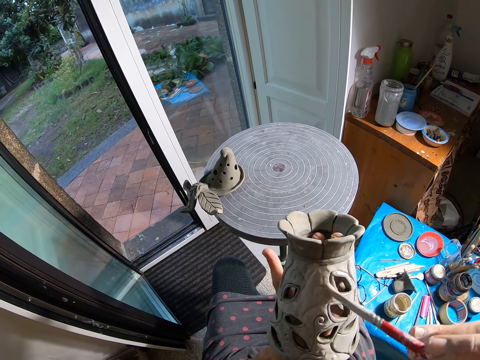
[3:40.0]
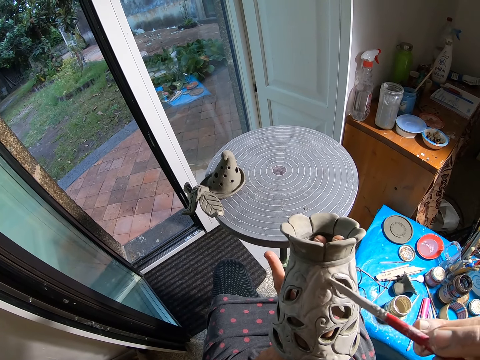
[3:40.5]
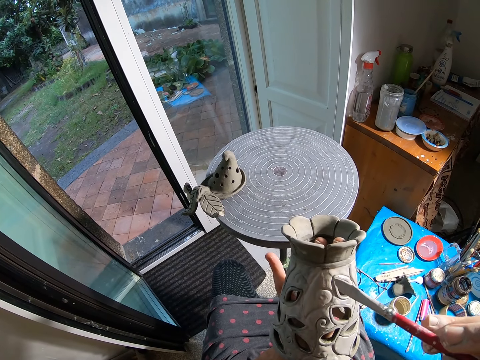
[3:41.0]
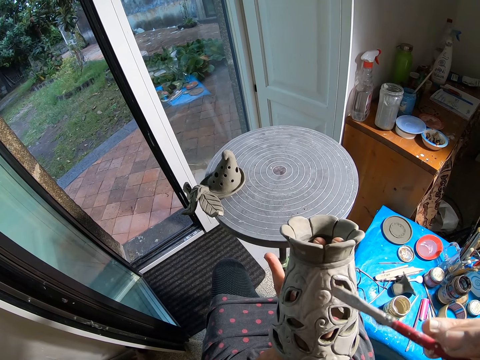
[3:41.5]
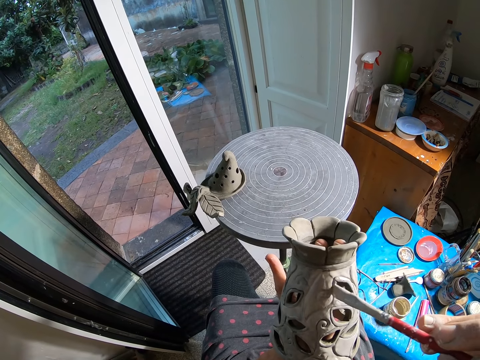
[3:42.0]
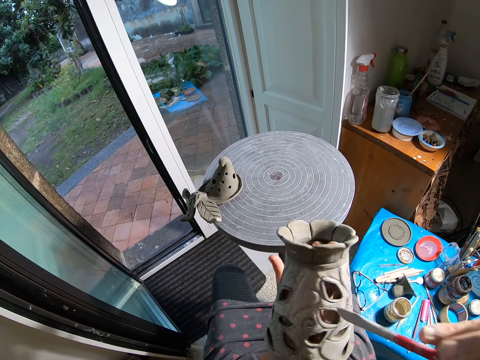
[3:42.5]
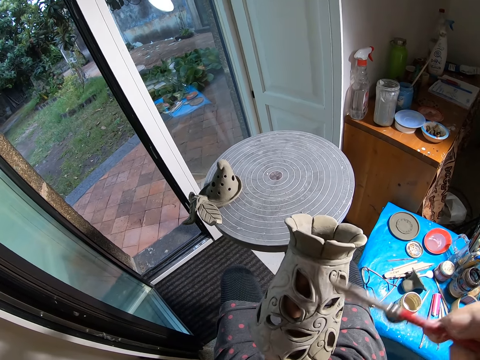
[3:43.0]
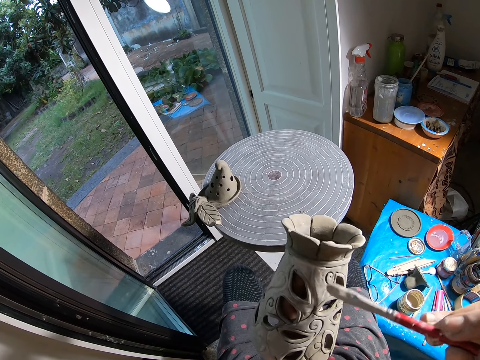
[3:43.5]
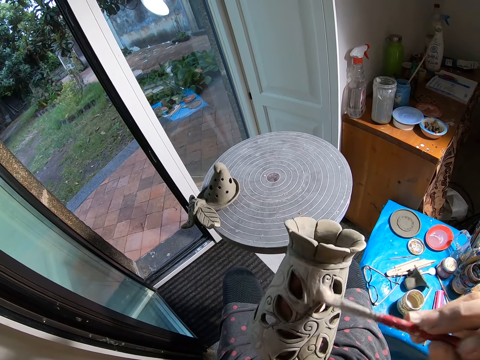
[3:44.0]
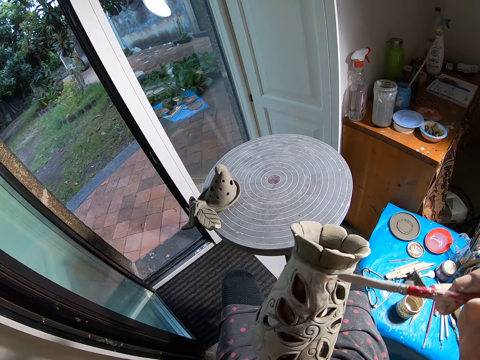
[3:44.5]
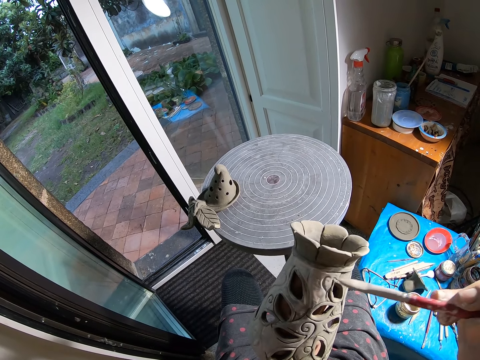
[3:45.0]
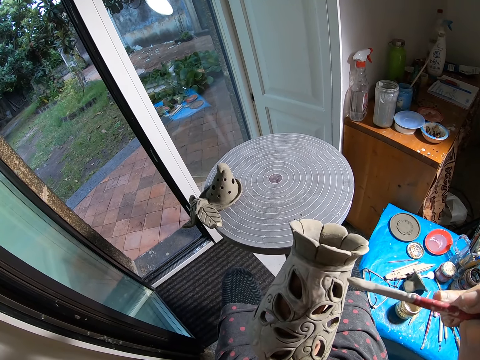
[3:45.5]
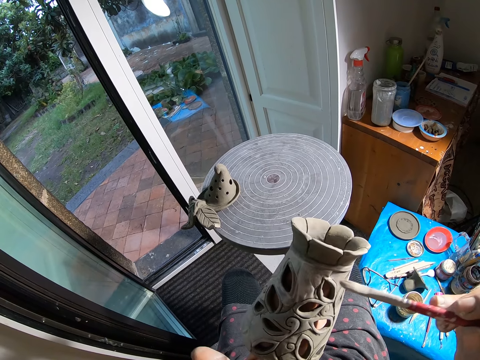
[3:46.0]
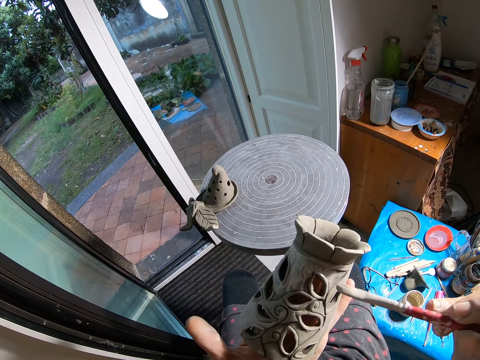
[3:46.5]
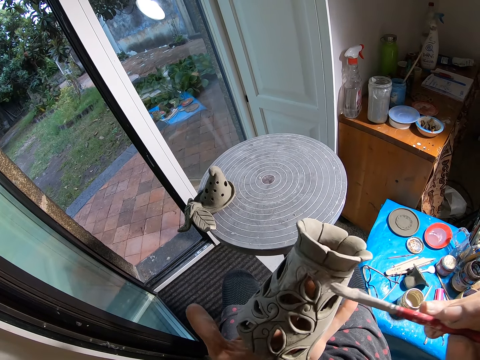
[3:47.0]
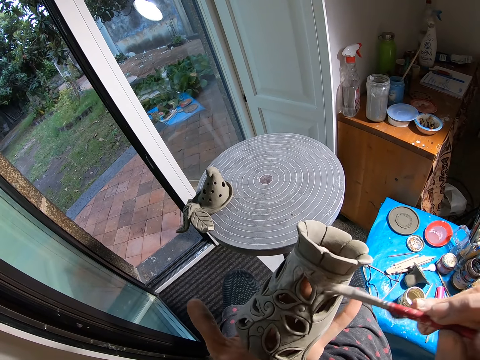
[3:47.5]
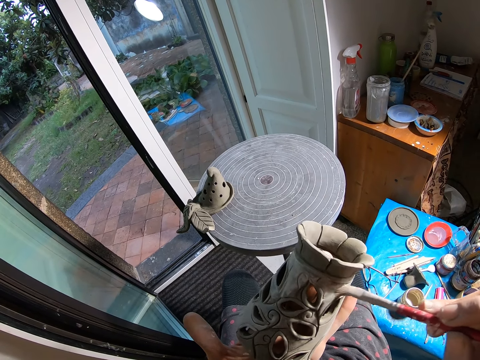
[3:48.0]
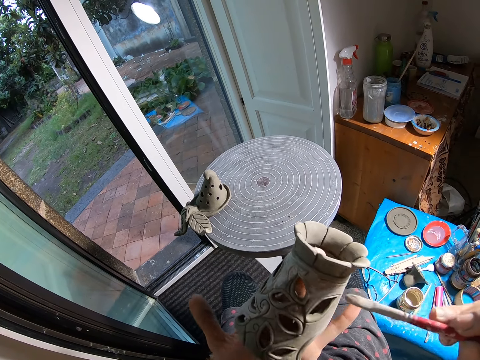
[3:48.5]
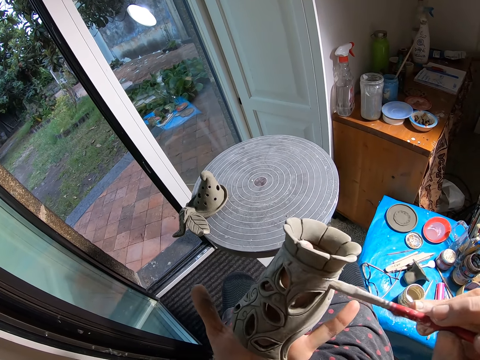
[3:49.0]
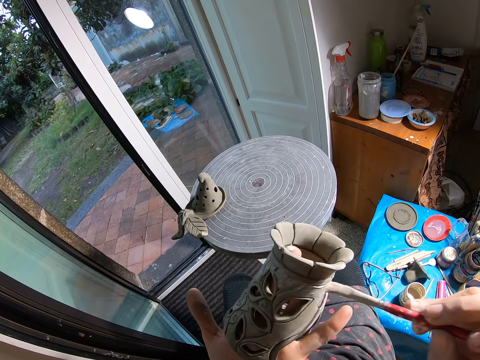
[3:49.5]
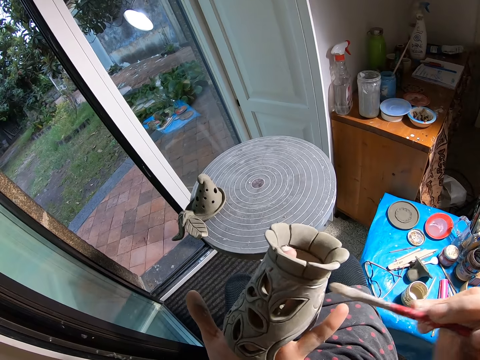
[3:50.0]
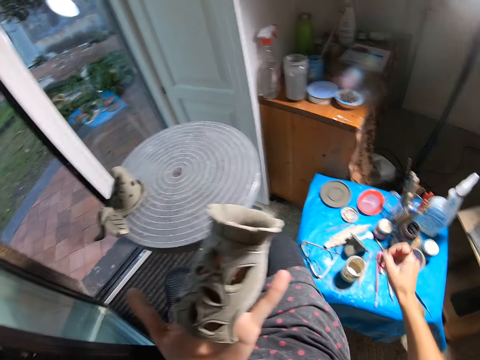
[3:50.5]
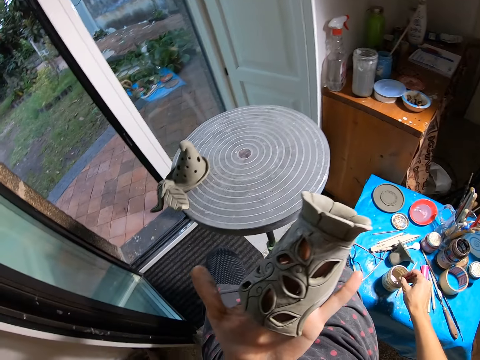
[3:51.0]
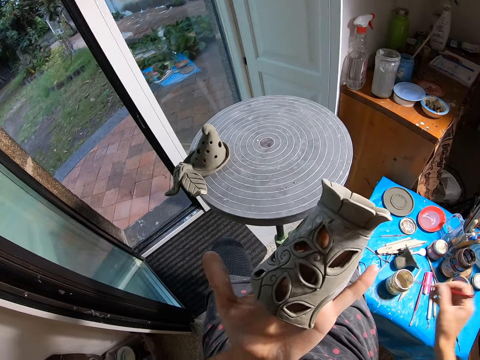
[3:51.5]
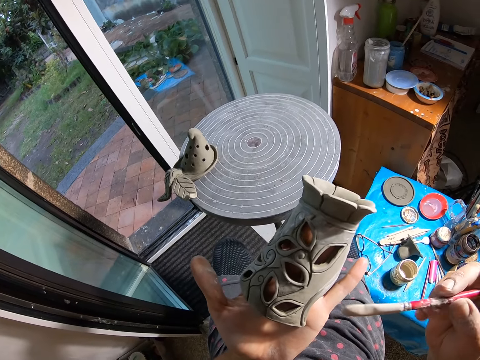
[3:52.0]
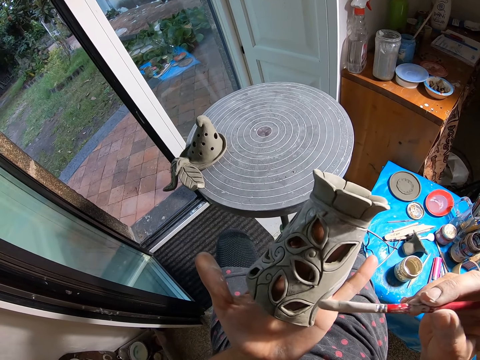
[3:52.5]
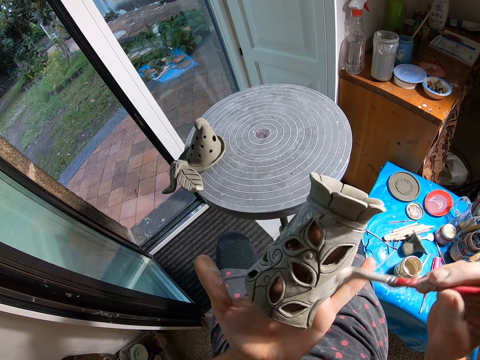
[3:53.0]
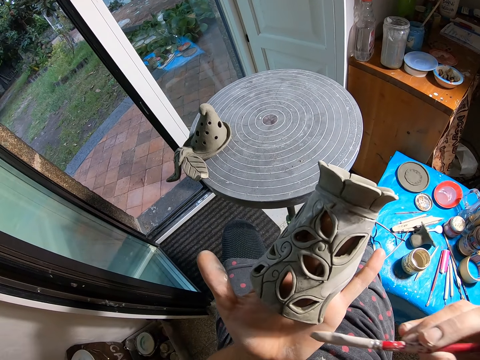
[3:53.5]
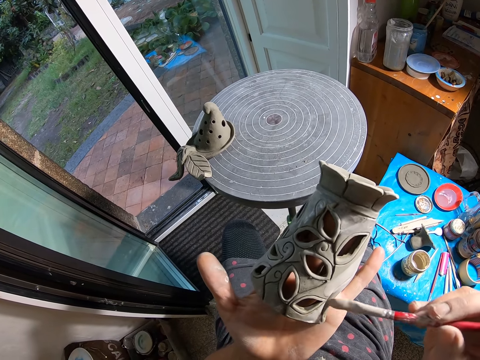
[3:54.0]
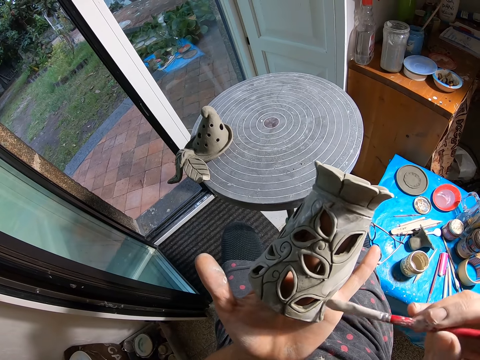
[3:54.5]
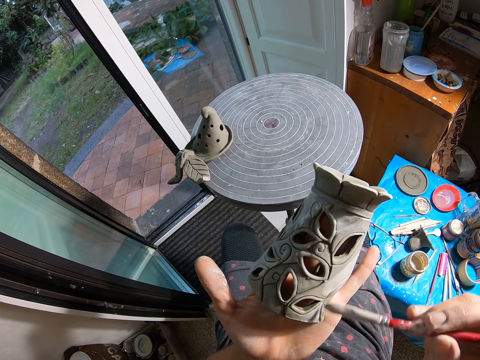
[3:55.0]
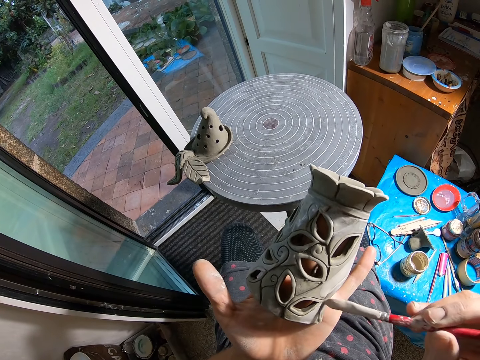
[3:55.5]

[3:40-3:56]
The camera wearer rotates the clay flower pot with his left hand. He dips the paintbrush in his right hand into the jar of paint on the nylon covered table. He slides the paintbrush in his right hand against the jar of paint on the nylon covered table. He paints the clay flower pot on his left hand with the paintbrush in his right hand.

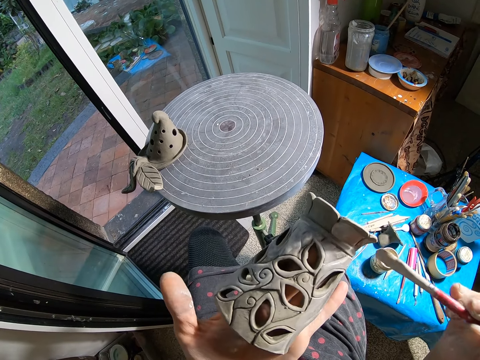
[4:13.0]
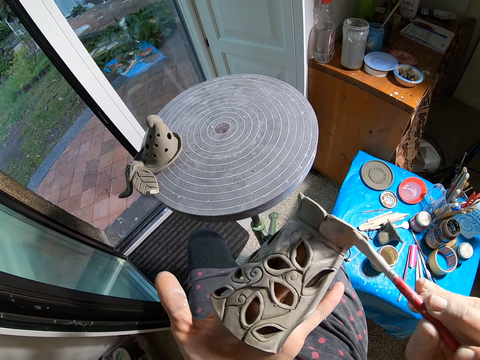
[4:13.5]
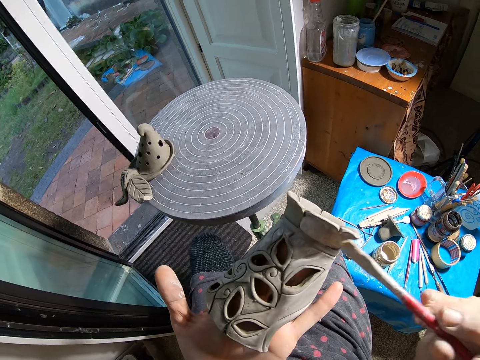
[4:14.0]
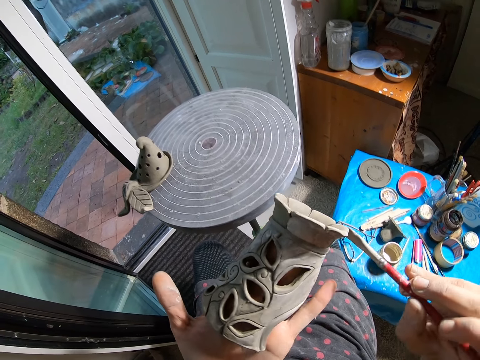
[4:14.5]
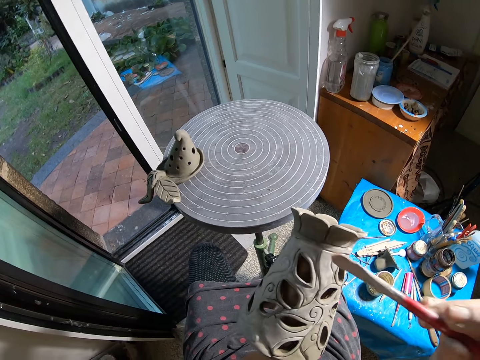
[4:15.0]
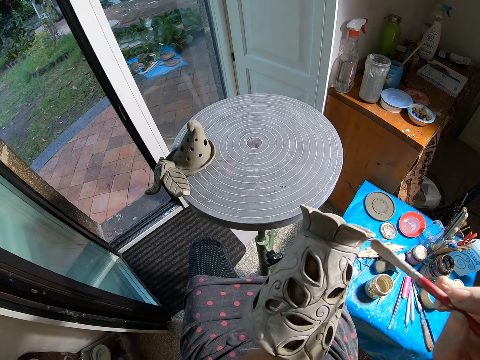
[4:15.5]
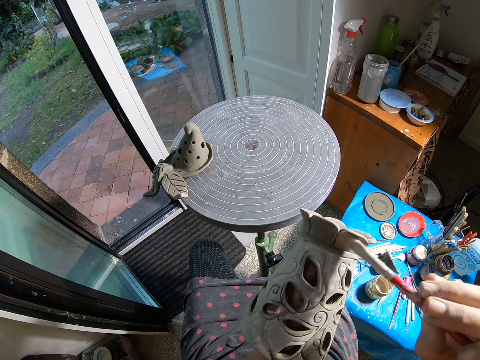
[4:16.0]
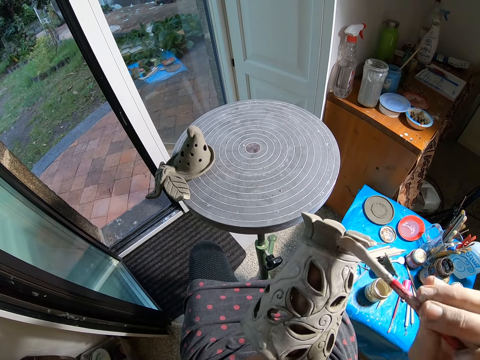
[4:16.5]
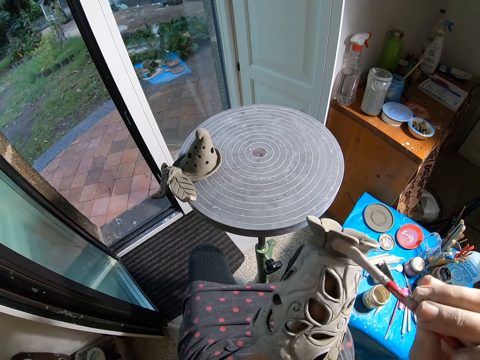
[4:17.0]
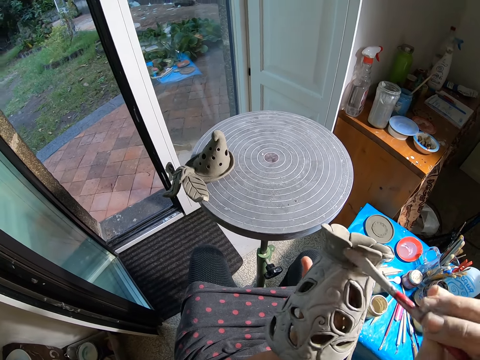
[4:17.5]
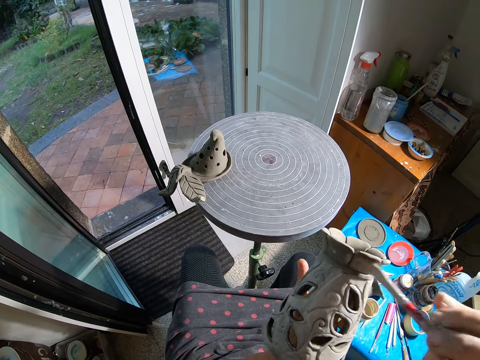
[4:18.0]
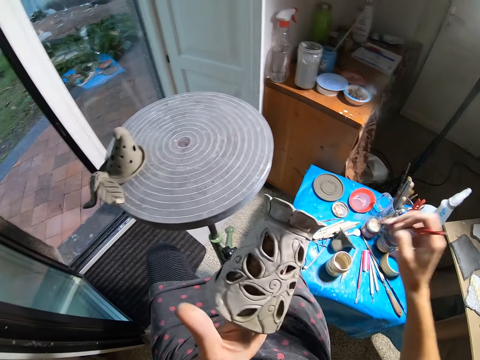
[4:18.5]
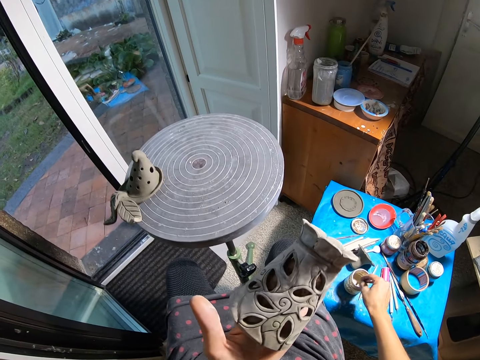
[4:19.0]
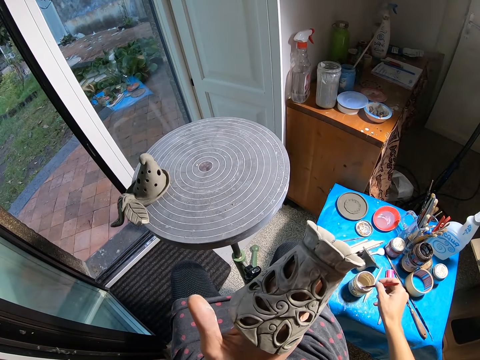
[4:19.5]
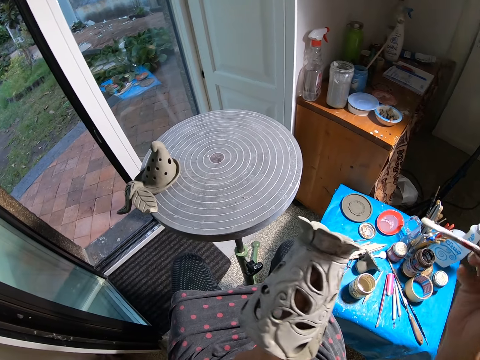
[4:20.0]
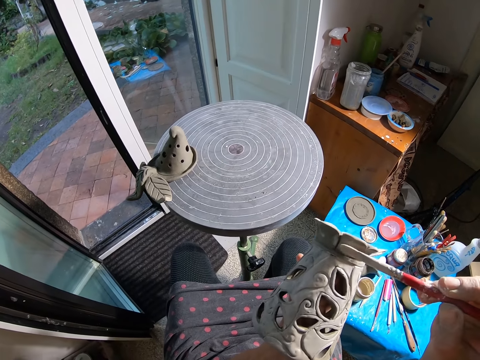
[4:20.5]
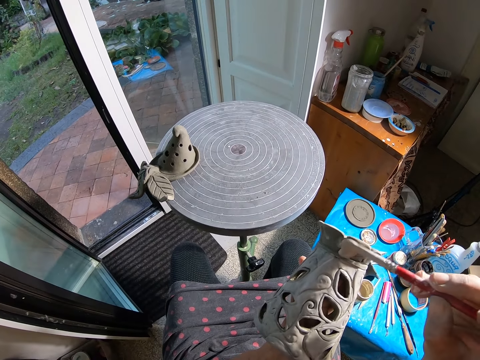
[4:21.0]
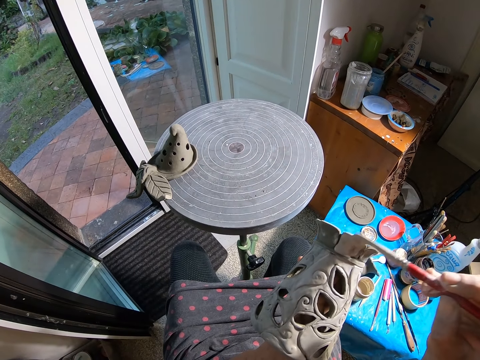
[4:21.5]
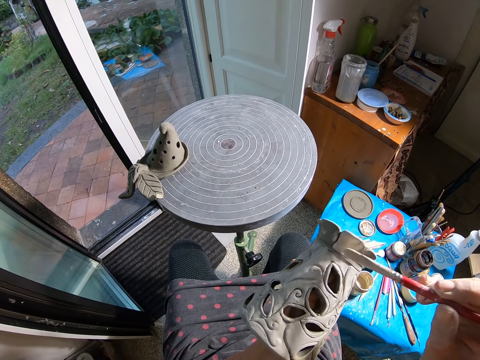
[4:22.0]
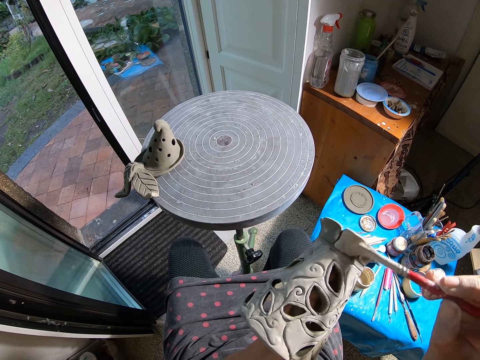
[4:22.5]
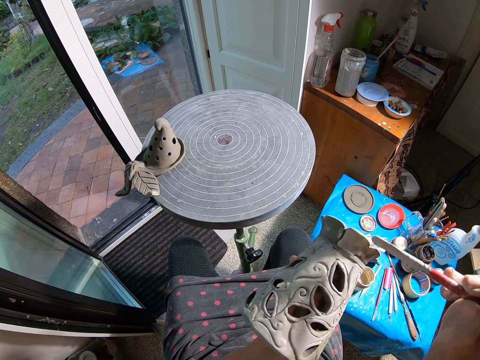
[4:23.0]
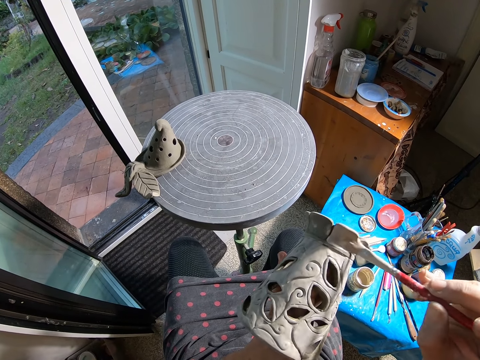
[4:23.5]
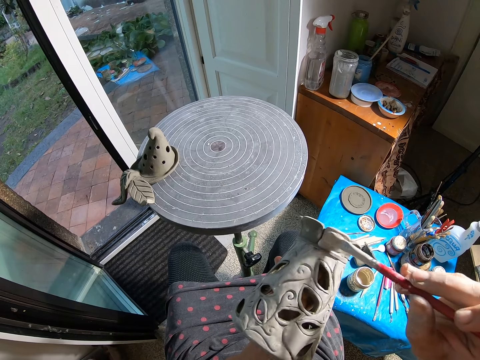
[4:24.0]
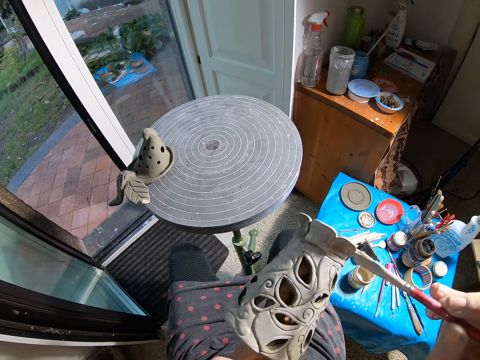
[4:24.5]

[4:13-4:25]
The camera wearer rotates the clay flower pot with his left hand. He paints the clay flower pot on his left hand with the paintbrush in his right hand. He dips the paintbrush in his right hand into the jar of paint on the nylon covered table. He slides the paintbrush in his right hand against the jar of paint on the nylon covered table. He paints the clay flower pot on his left hand with the paintbrush in his right hand.
